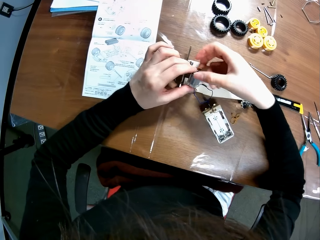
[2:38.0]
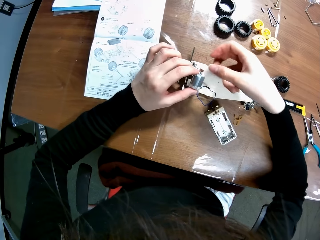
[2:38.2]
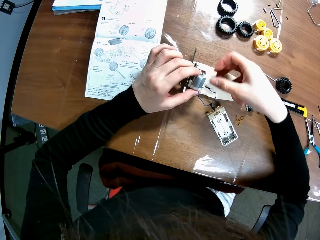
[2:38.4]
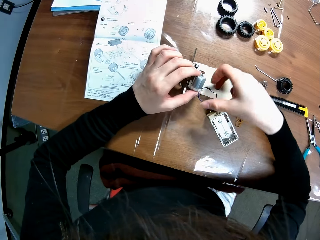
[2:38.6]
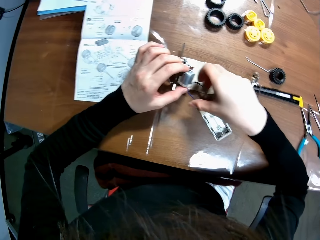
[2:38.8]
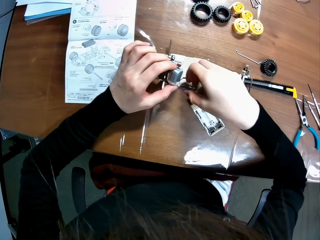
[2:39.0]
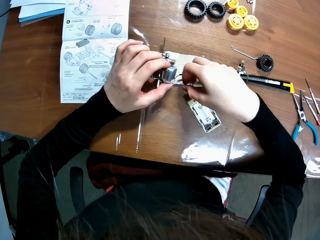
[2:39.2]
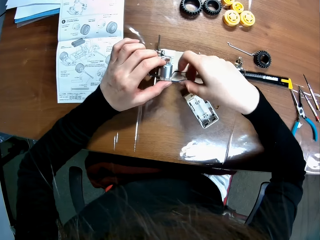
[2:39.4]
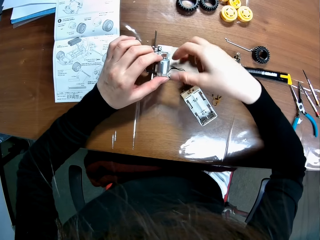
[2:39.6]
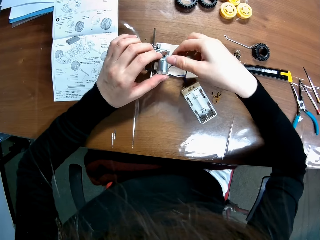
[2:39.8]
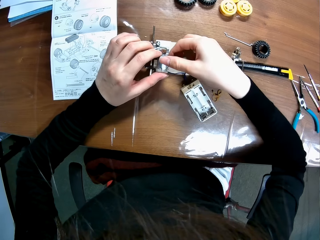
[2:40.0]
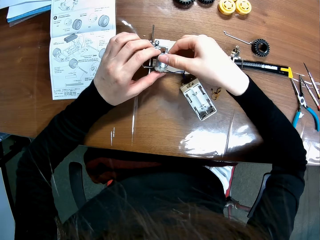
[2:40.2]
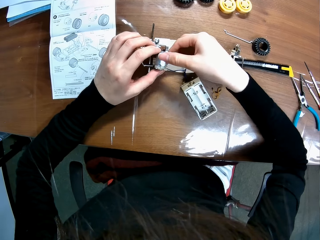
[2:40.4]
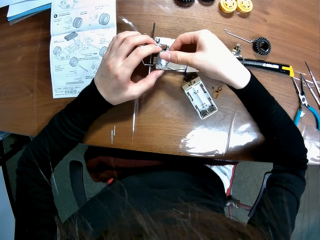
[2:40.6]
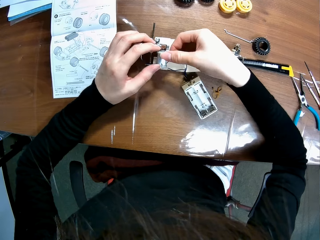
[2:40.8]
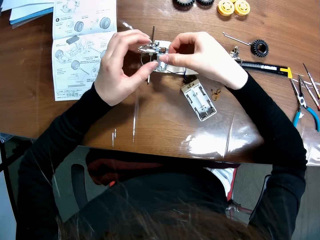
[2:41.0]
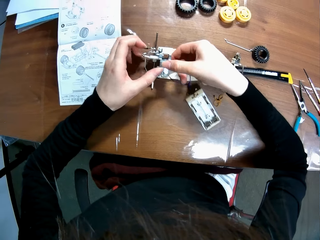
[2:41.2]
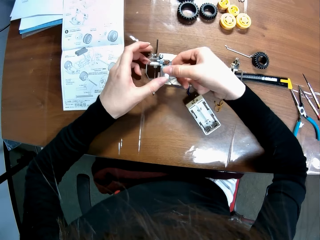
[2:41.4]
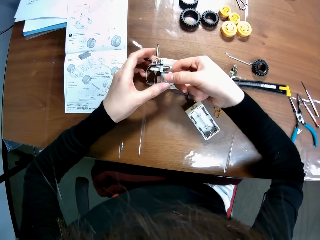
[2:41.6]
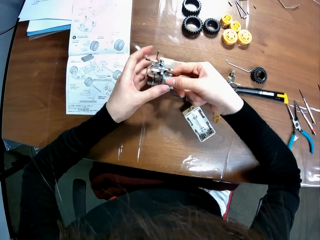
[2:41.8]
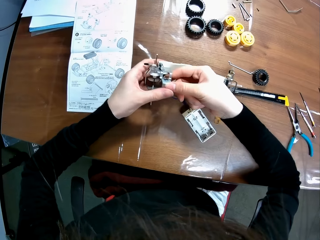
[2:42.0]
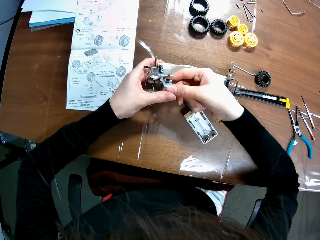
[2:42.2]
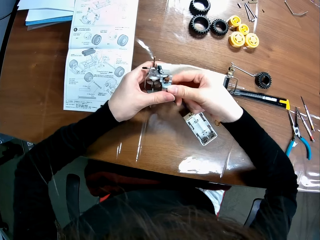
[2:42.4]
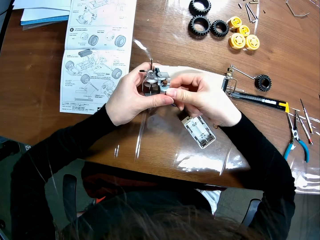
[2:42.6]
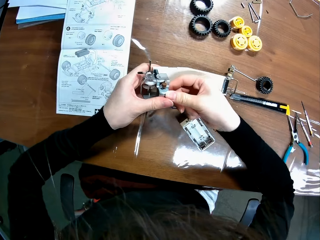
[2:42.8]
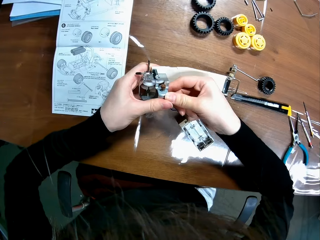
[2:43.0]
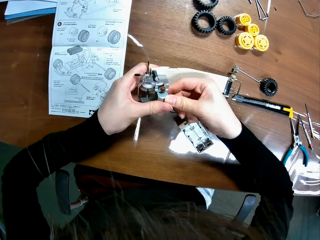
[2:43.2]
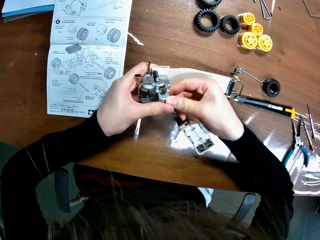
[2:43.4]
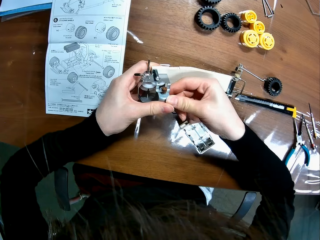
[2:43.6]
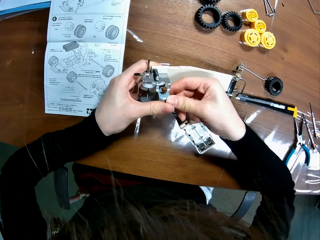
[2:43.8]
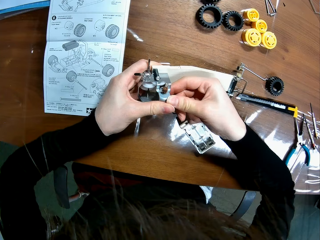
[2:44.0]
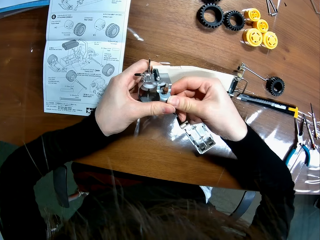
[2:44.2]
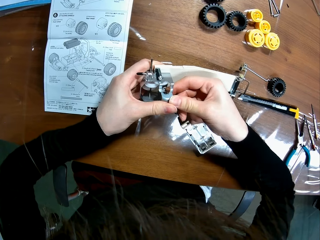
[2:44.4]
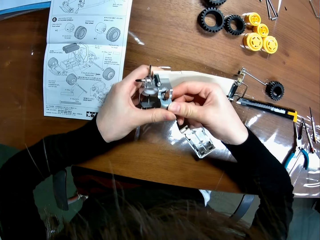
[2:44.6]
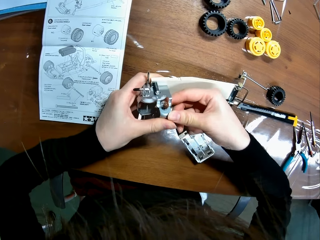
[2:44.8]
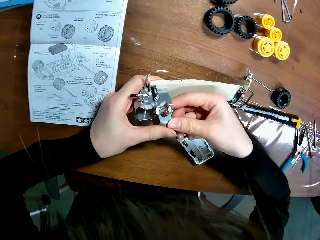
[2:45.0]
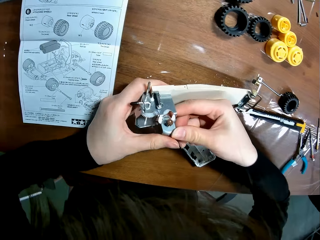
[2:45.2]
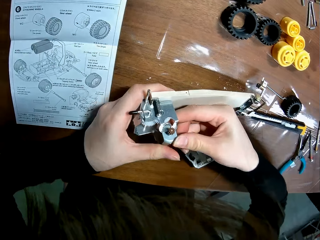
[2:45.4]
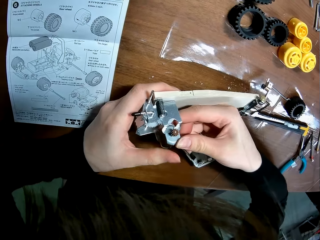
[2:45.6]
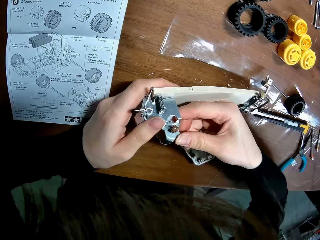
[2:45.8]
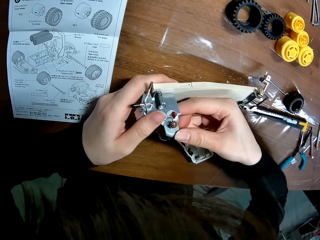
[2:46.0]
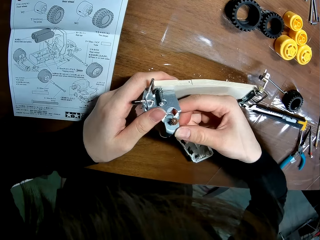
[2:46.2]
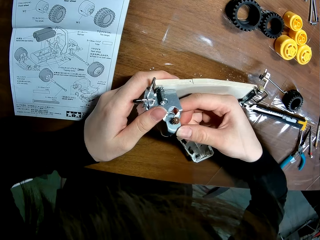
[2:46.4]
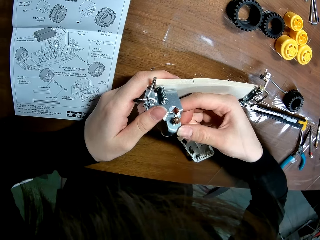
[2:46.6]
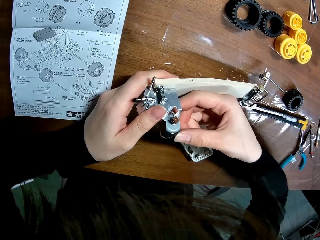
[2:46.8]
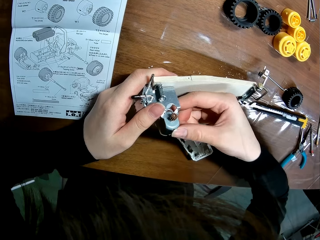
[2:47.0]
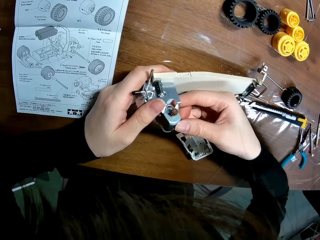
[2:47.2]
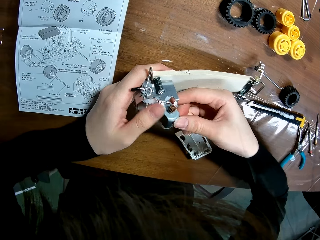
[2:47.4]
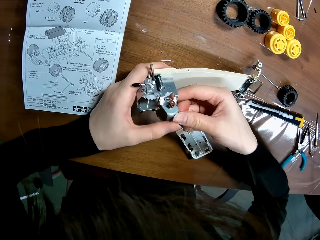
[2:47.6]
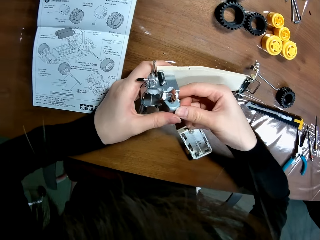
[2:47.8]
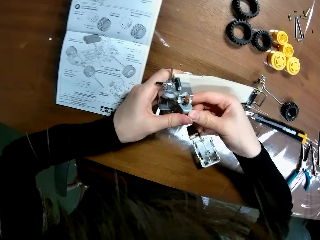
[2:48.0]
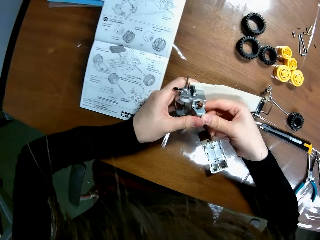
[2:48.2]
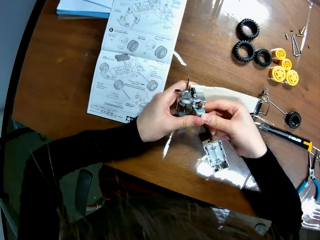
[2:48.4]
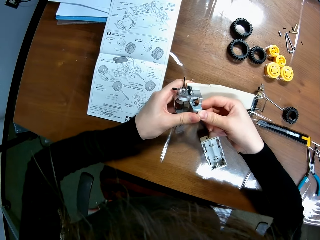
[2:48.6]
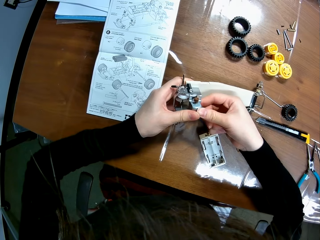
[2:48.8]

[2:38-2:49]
The camera wearer connects the motor on the whole chassis. They put the motor in the assembled race car.

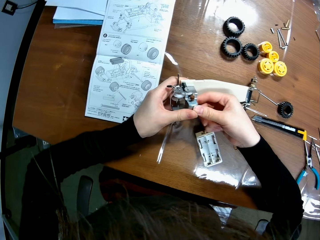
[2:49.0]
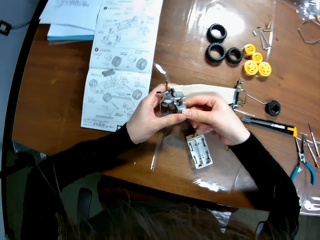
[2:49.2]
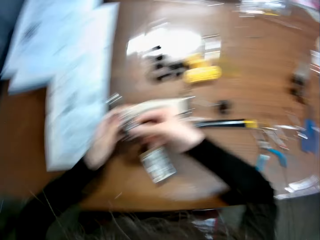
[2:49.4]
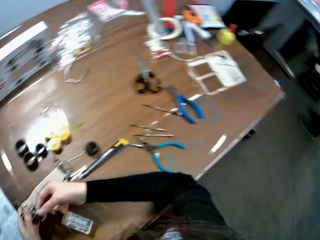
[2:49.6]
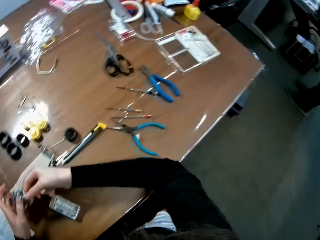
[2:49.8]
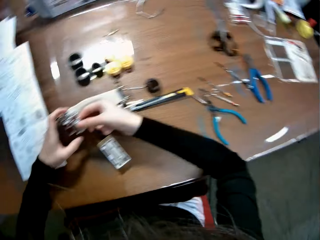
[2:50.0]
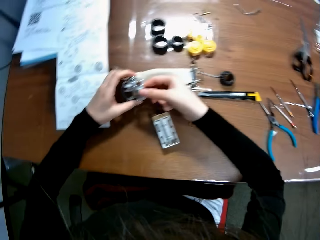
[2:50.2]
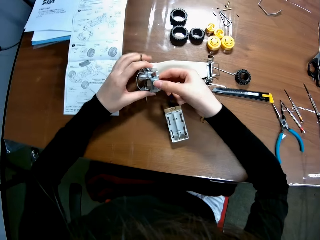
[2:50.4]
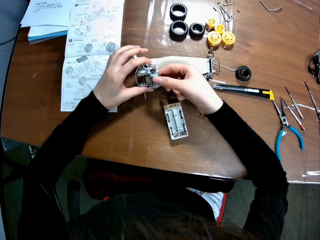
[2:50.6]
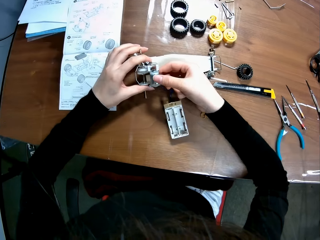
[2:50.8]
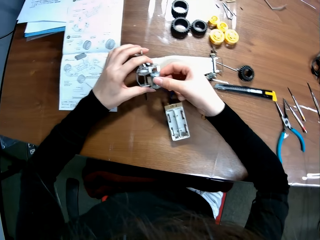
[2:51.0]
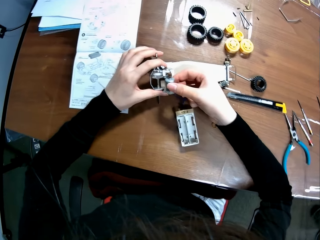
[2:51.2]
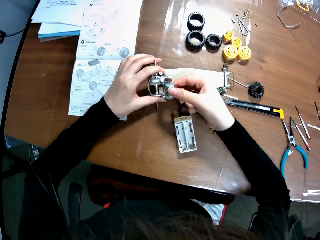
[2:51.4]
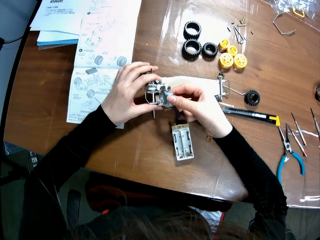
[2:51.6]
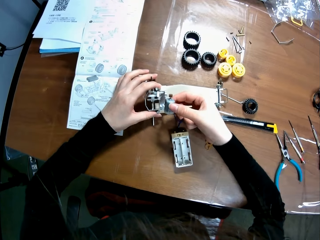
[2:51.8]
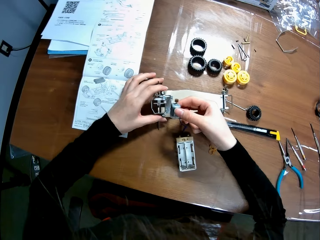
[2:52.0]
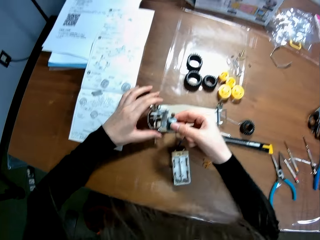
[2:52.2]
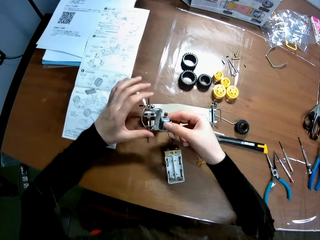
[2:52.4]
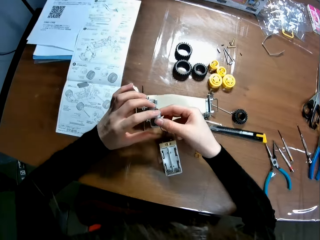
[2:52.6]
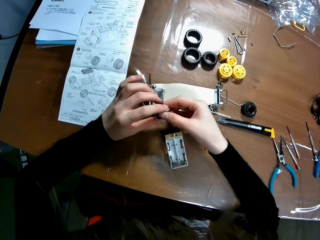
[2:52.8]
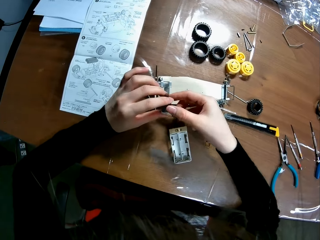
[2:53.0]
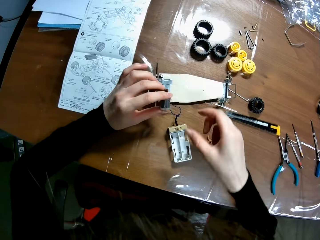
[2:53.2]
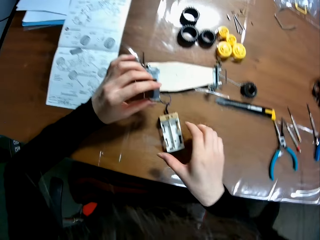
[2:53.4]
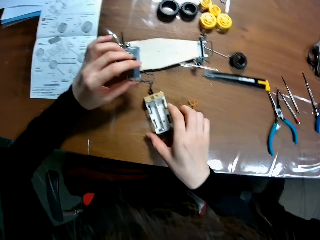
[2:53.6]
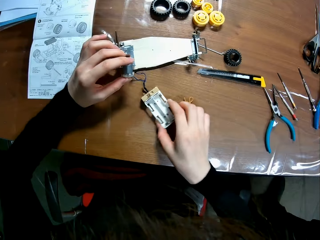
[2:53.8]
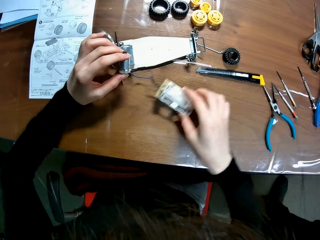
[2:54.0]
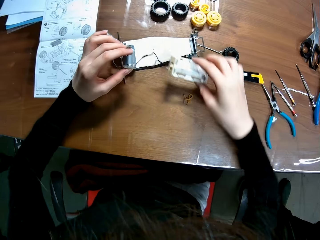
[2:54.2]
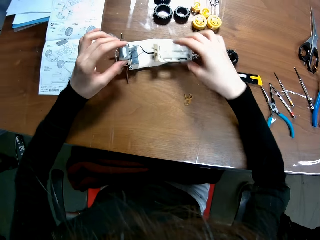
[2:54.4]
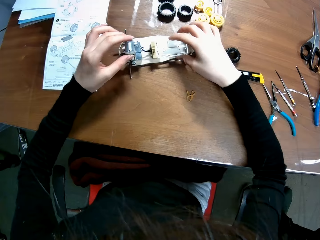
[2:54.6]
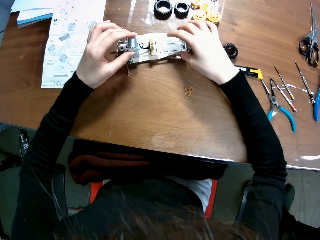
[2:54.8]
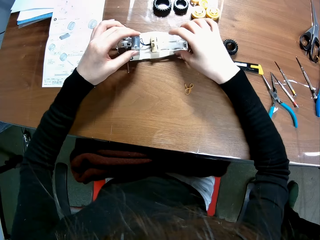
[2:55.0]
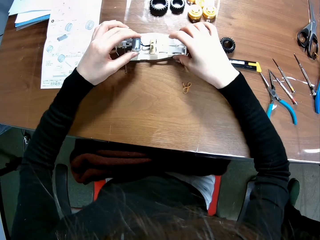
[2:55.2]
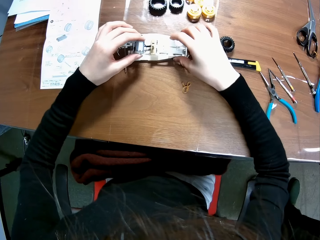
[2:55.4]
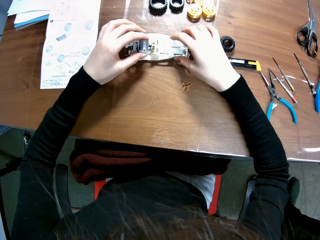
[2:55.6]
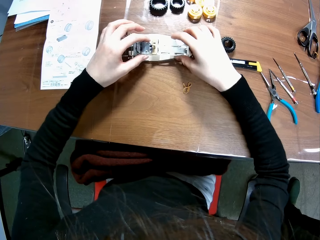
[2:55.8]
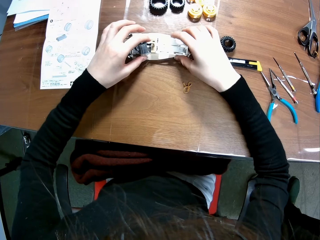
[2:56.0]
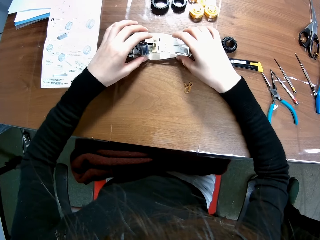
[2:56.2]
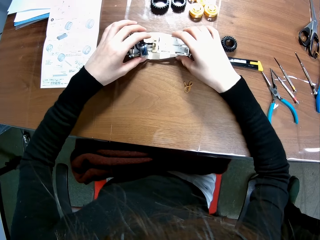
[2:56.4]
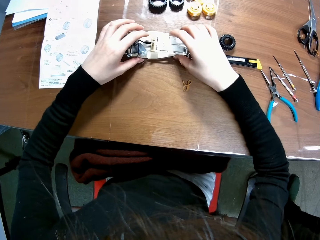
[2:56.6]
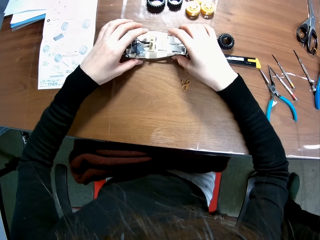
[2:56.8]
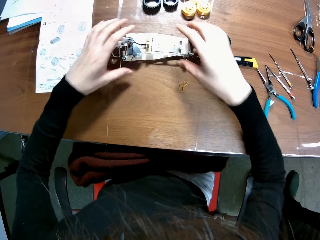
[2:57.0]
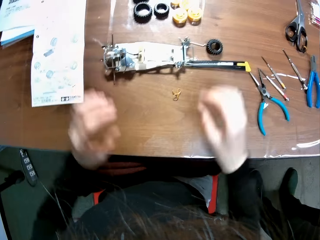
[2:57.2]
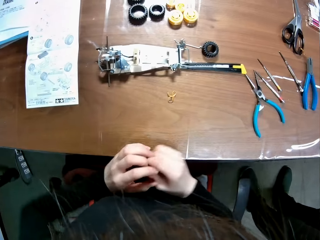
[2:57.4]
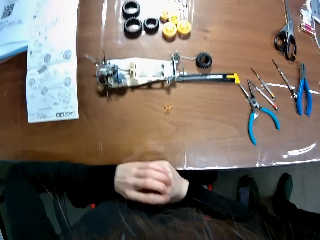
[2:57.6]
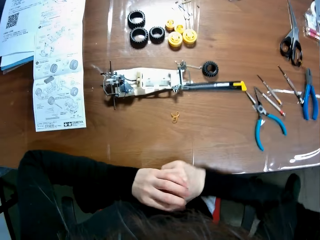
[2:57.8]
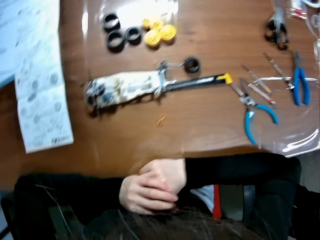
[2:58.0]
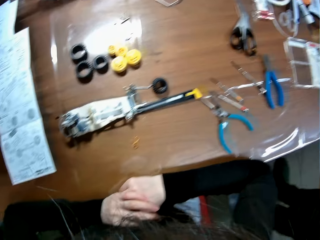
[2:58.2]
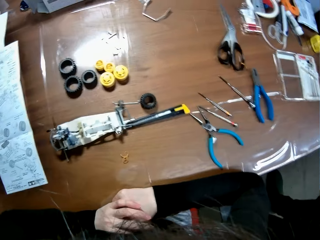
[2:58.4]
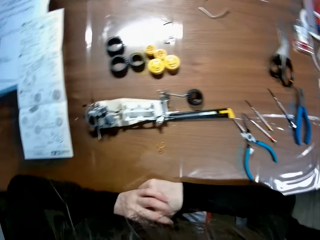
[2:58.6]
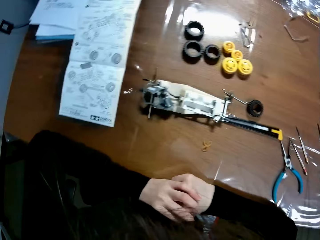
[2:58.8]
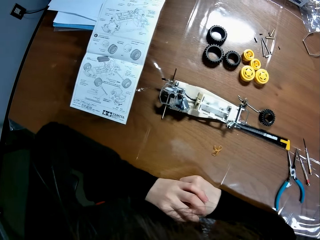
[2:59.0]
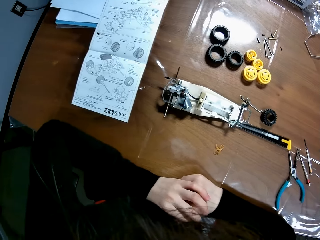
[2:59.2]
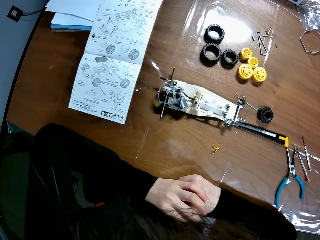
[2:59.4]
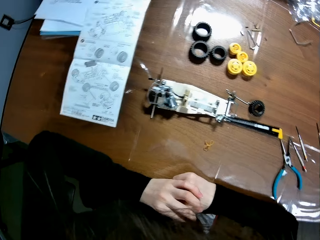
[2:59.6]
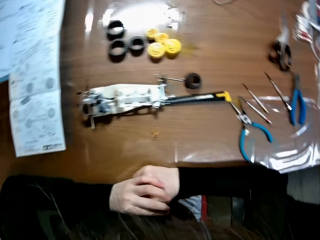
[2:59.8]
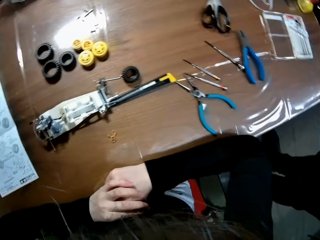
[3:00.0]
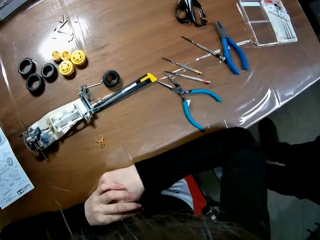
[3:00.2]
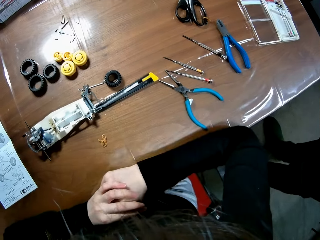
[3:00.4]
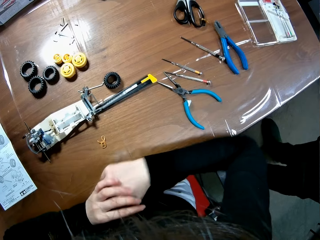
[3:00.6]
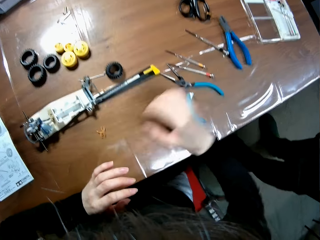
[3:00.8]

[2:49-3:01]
The camera wearer removes the motor in the assembled race car. They pick up the panel of the assembled race car. They move the motor piece on the whole chassis. They drop the panel on the assembled race car.
